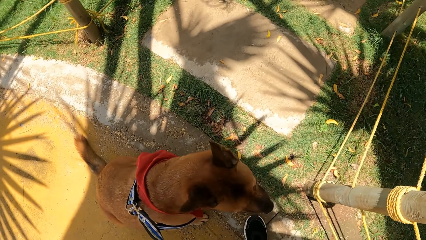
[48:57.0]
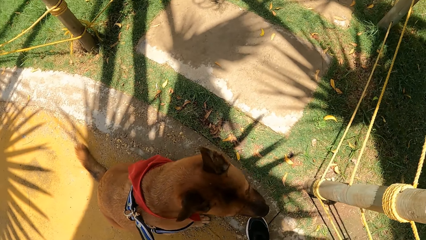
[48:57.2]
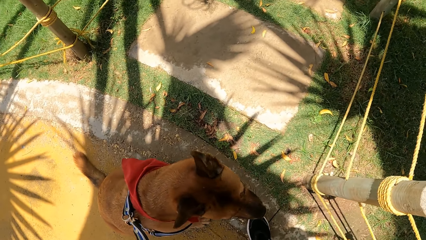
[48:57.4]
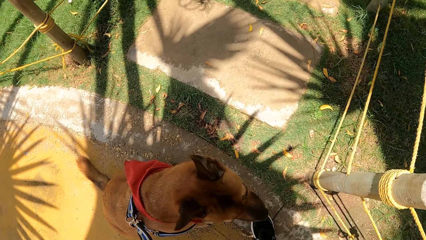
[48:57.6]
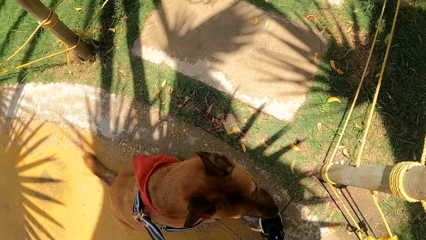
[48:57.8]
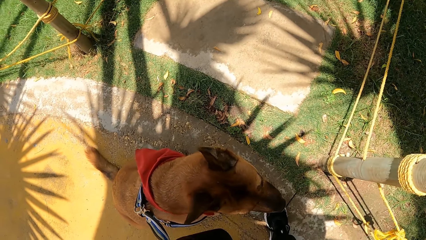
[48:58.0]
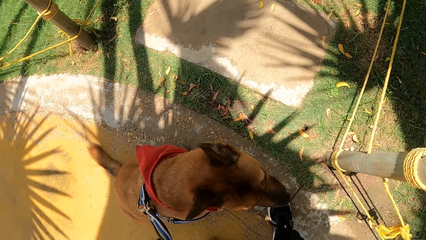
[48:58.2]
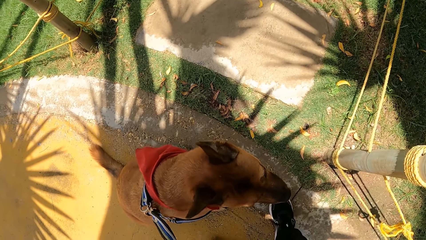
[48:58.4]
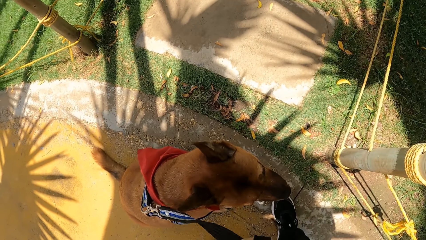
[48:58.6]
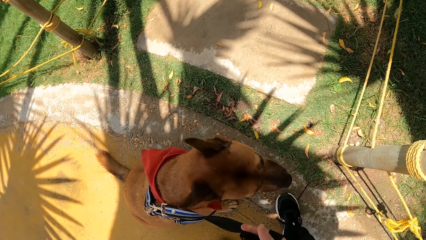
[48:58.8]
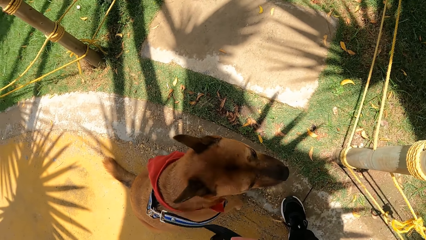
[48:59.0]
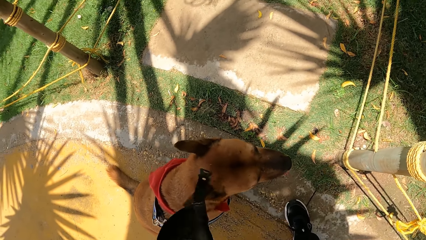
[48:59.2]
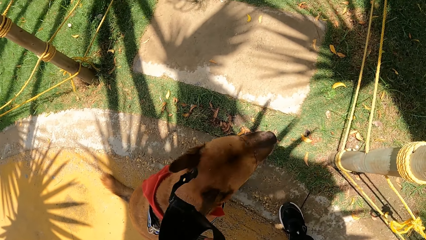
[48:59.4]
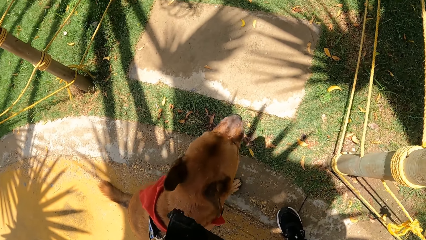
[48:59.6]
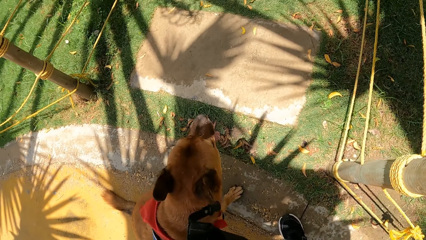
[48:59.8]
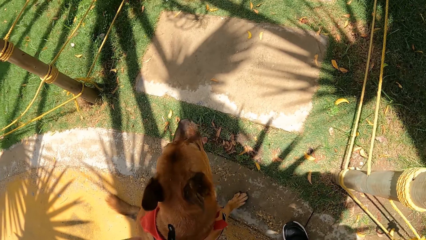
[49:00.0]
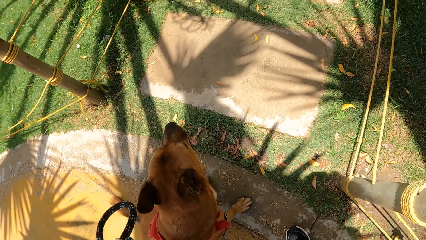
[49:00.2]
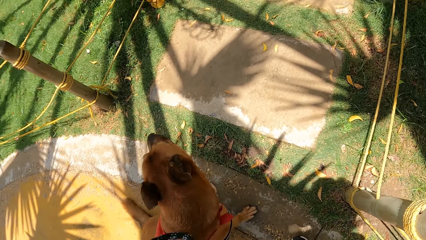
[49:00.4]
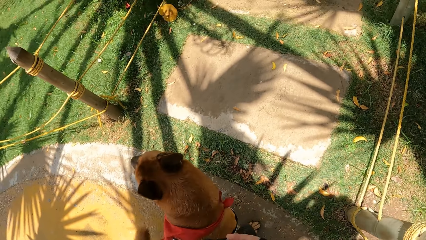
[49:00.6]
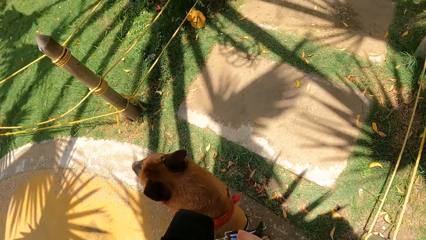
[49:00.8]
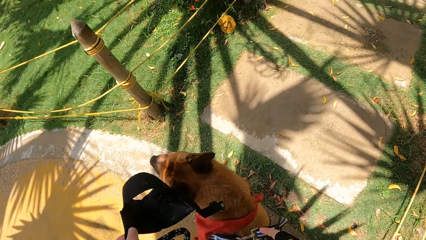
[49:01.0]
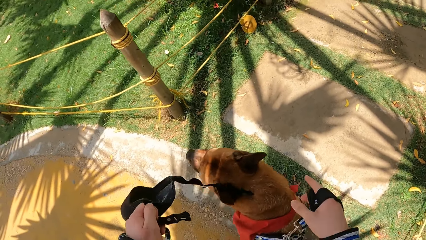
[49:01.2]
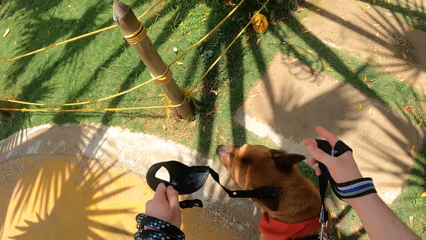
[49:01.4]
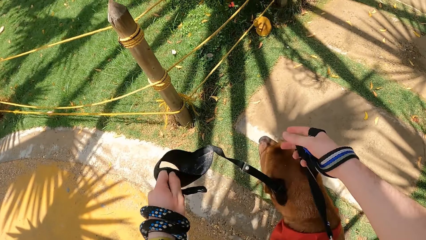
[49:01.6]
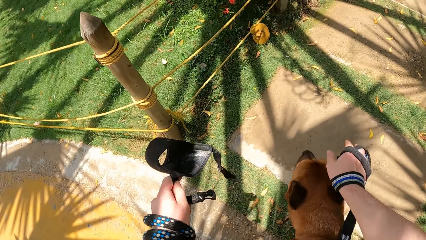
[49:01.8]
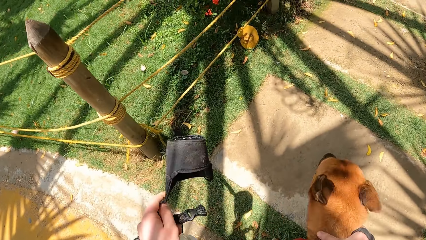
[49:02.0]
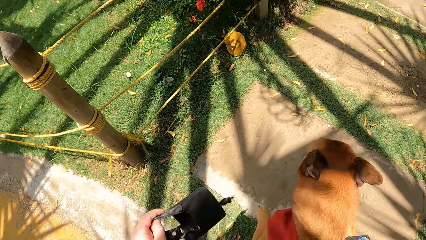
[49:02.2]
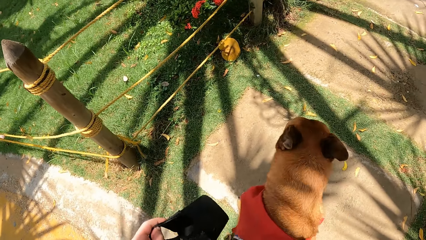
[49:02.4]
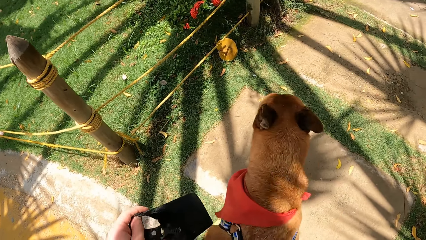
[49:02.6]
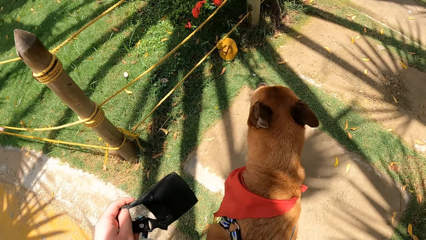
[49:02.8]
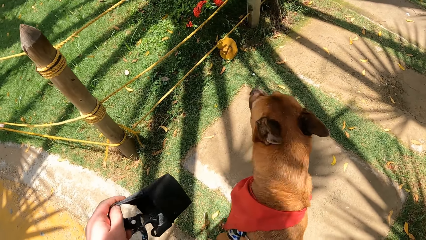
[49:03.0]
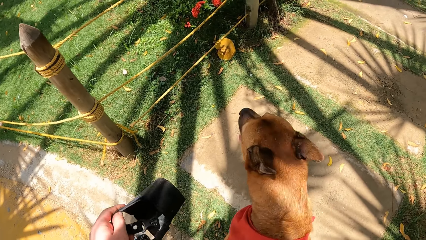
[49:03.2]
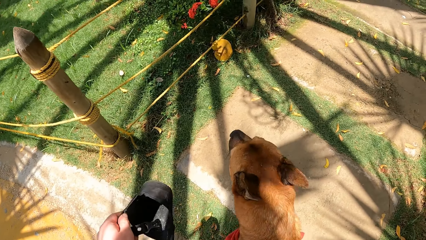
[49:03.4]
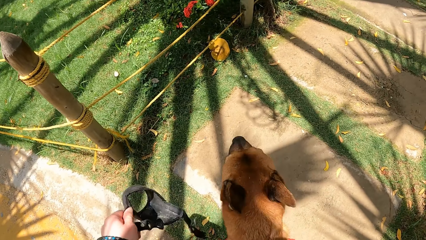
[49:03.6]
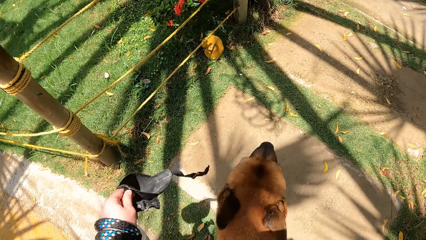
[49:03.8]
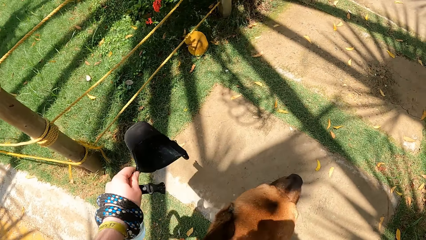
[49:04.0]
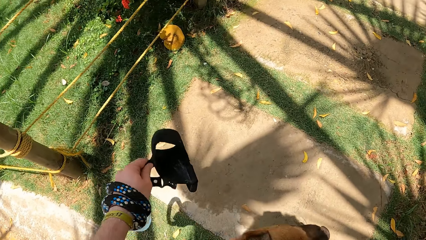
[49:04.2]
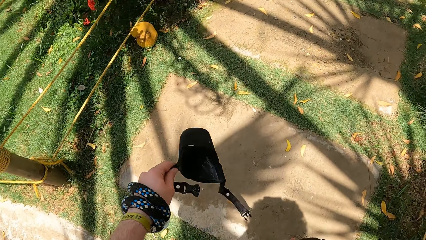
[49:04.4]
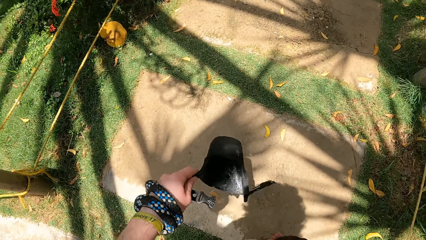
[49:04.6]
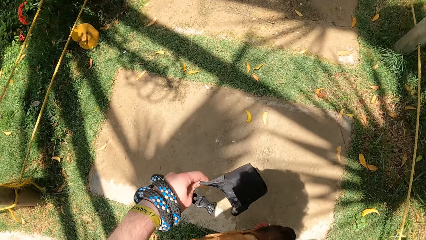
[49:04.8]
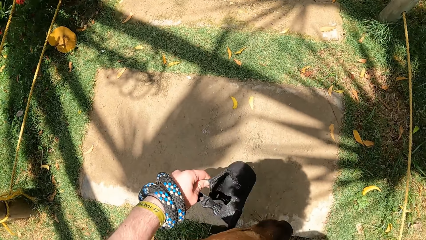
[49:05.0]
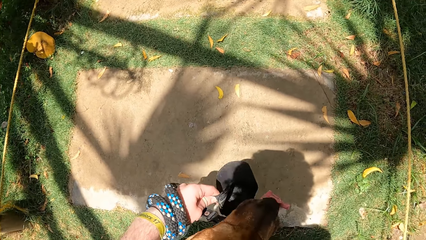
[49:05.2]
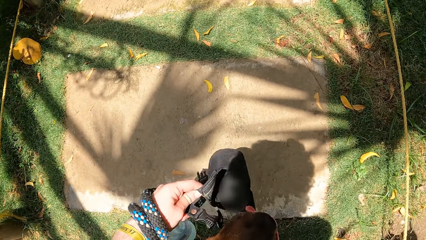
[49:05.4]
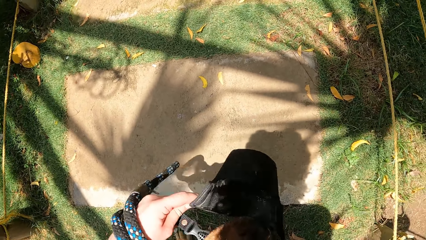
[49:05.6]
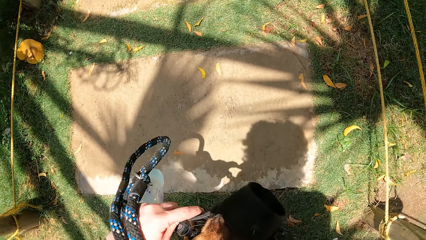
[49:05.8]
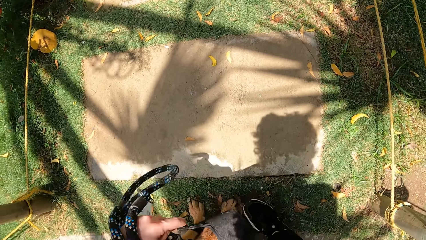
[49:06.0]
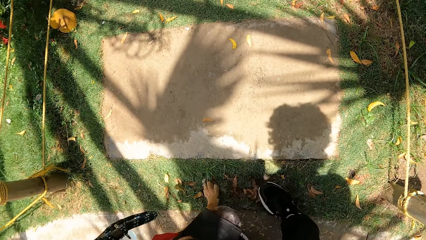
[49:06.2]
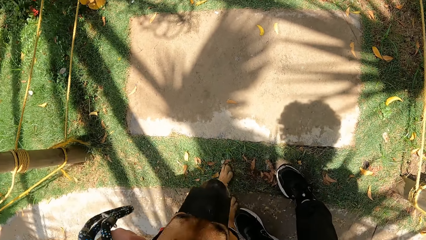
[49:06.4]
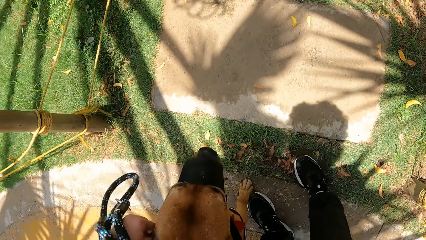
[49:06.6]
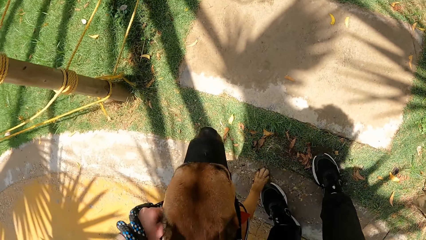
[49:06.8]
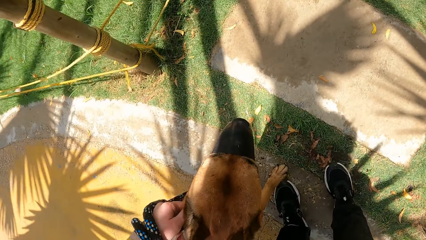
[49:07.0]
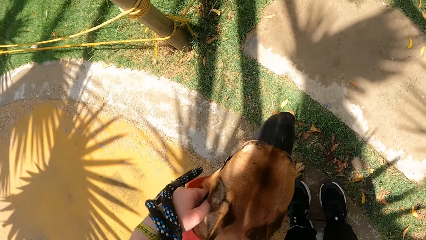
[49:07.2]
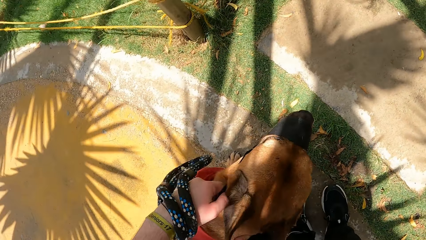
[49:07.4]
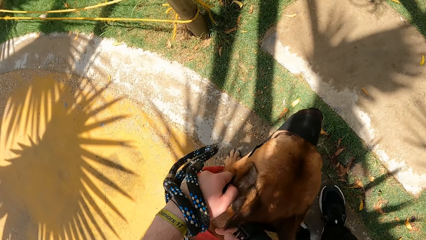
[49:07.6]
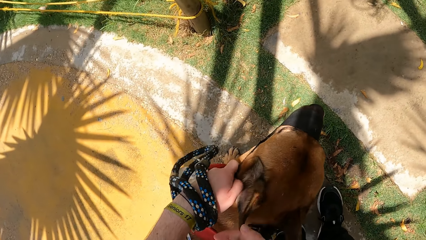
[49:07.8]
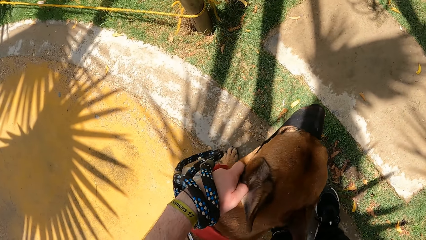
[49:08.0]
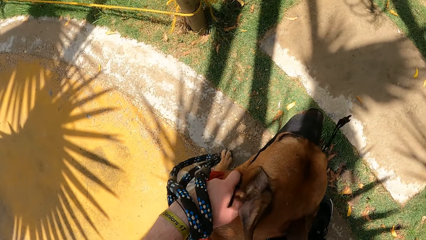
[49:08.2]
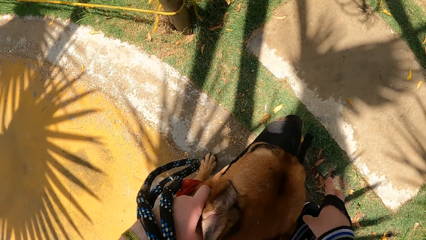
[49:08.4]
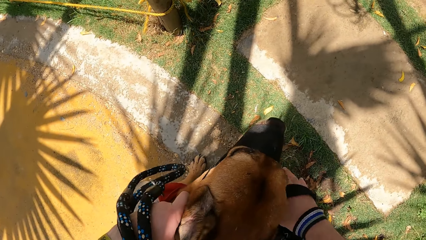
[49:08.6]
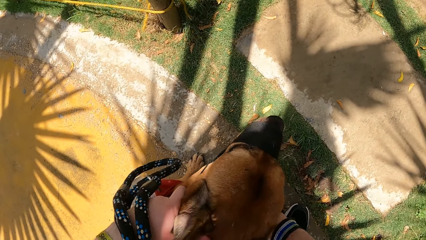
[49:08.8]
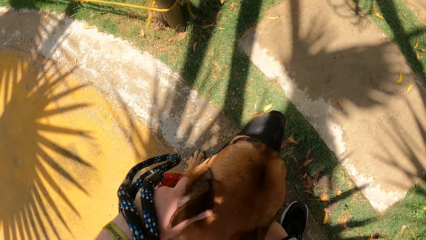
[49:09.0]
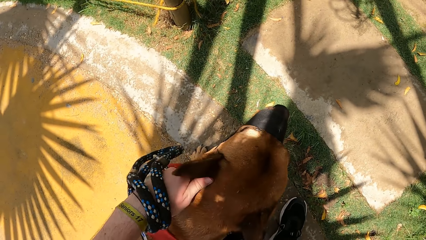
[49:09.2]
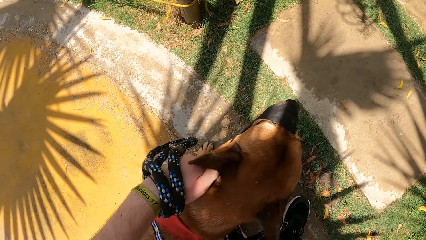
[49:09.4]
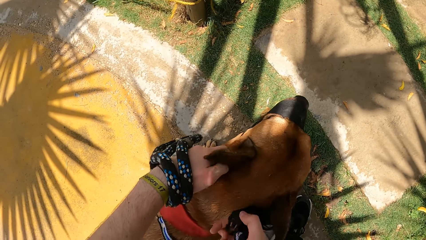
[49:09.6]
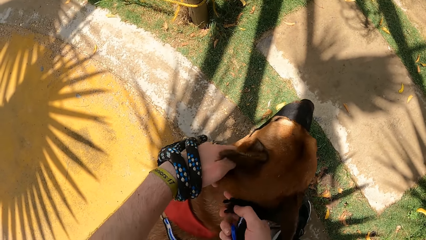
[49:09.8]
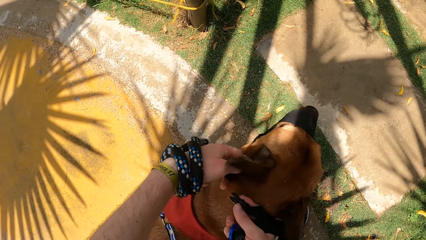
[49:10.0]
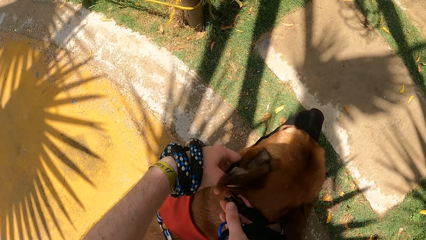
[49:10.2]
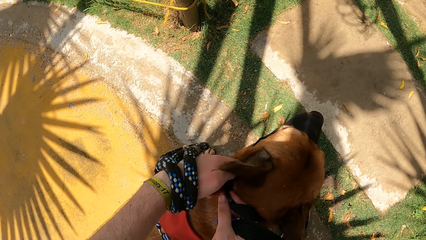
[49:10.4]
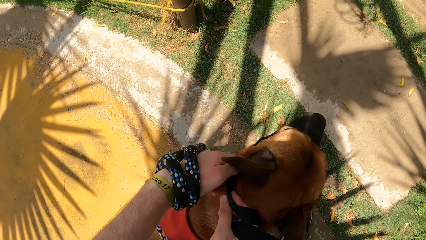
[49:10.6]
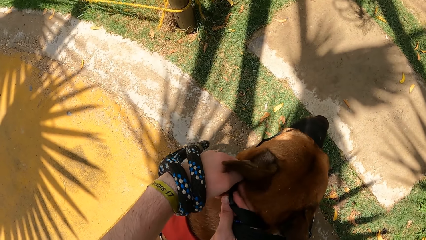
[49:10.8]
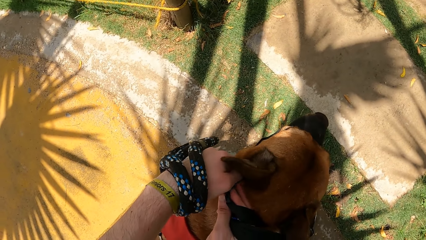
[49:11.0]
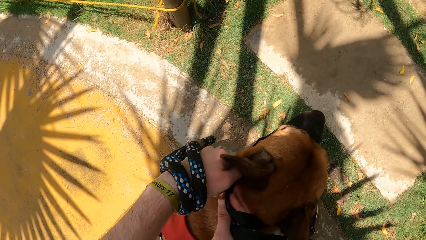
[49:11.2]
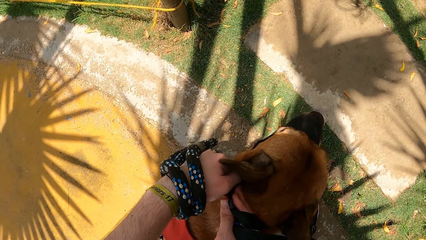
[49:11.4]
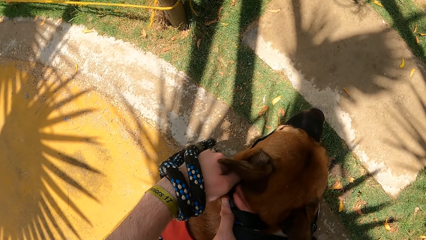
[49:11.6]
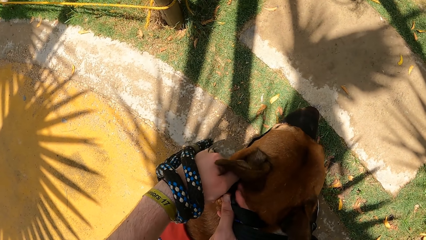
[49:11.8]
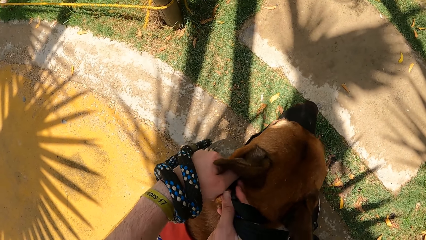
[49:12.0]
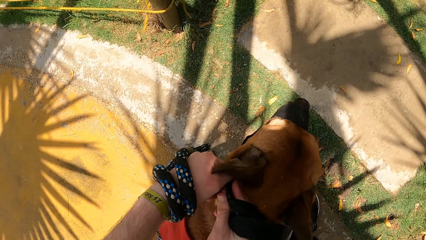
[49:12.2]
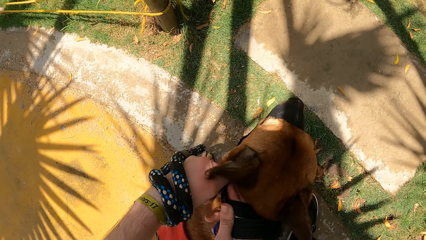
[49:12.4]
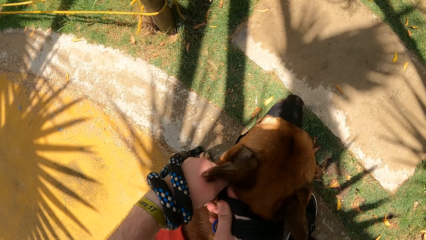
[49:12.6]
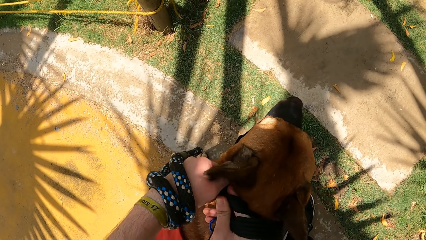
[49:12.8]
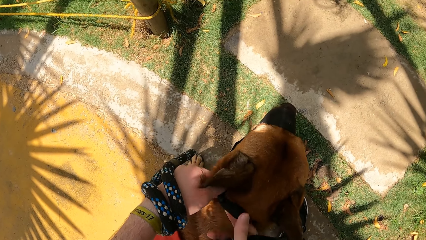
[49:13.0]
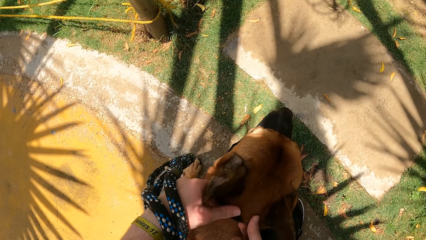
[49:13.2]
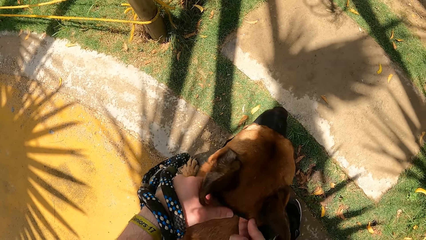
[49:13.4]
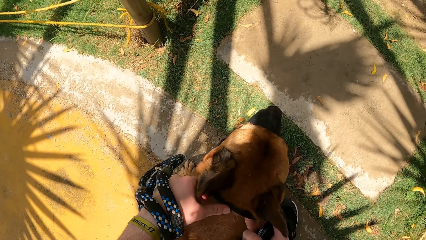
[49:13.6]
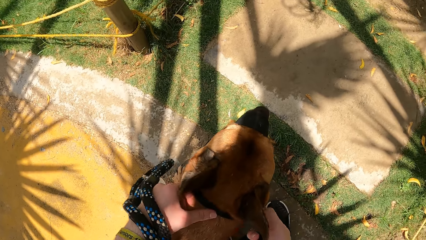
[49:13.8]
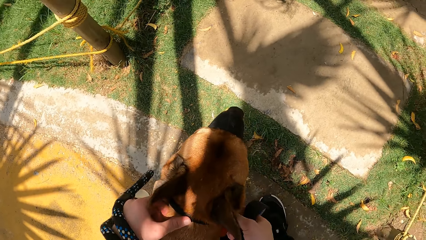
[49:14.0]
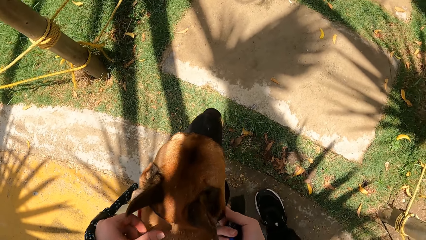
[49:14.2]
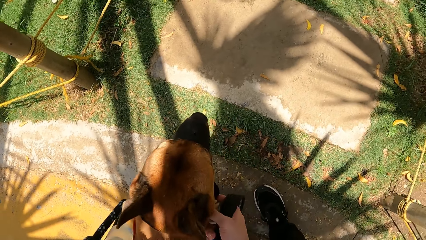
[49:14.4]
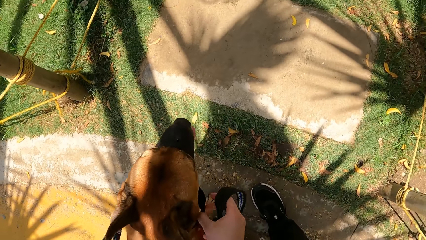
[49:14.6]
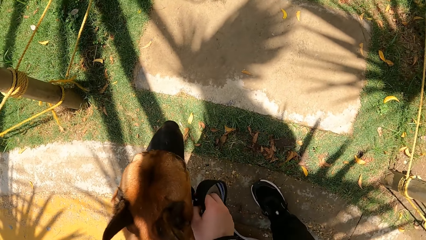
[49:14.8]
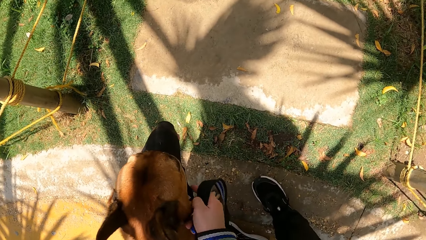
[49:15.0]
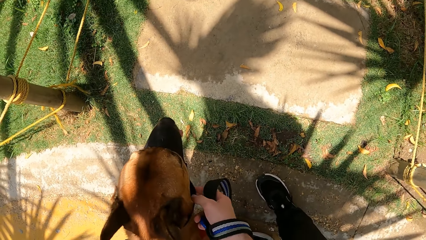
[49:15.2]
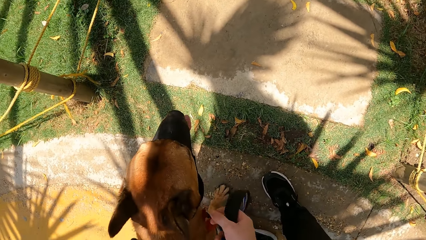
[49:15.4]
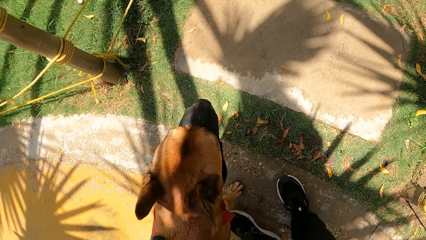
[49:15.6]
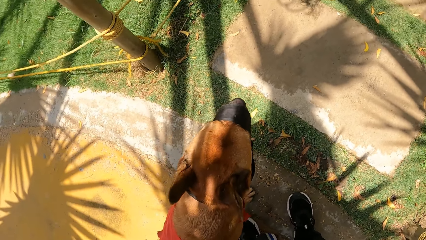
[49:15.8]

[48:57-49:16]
The camera wearer looks at the dog. They hold the dog's muzzle. They put the muzzle on the dog. They tie the muzzle on the dog.
